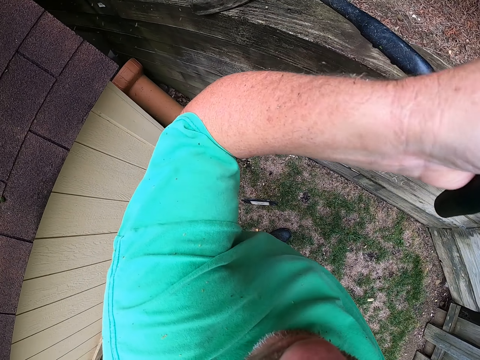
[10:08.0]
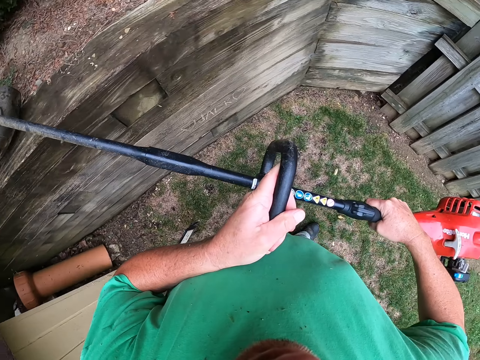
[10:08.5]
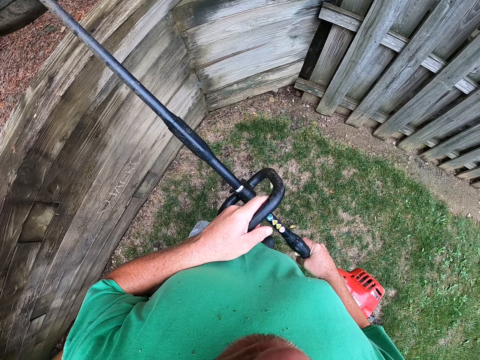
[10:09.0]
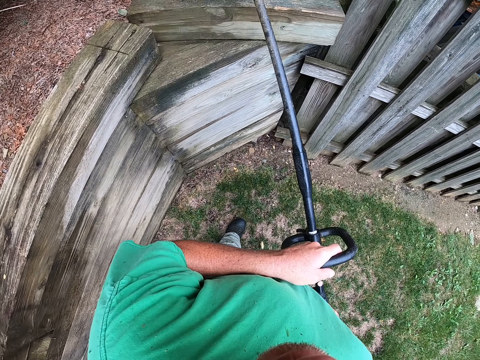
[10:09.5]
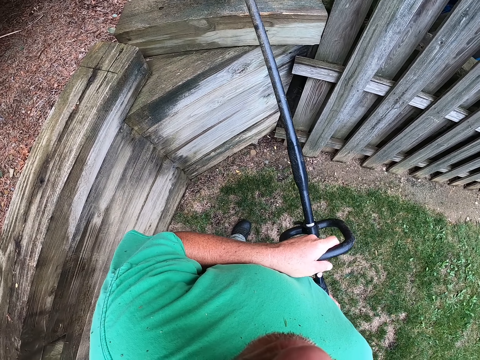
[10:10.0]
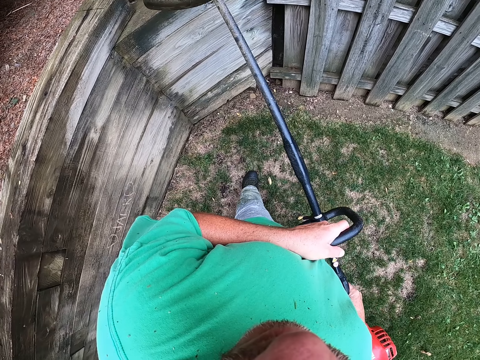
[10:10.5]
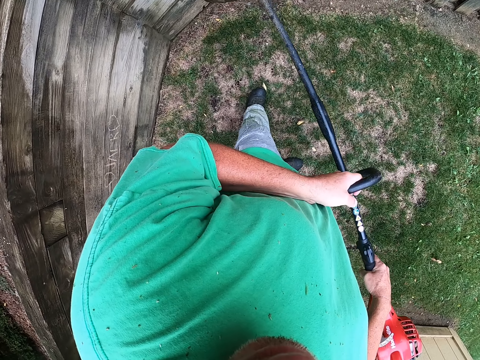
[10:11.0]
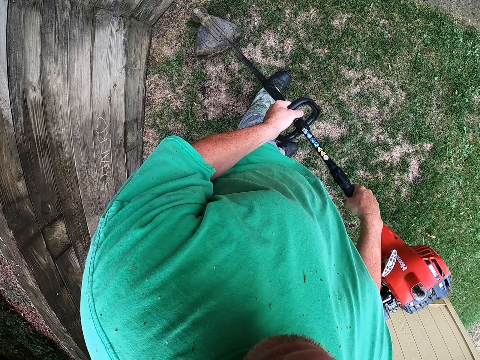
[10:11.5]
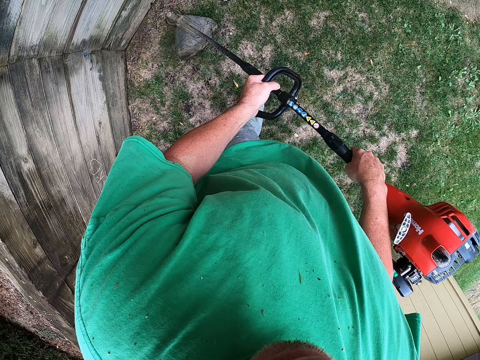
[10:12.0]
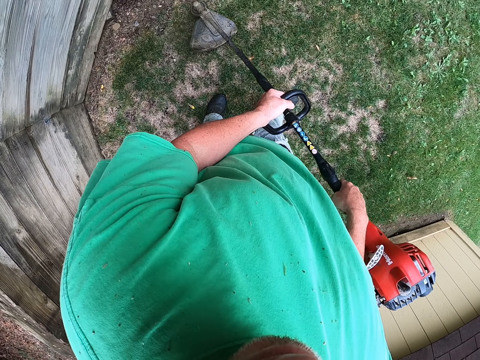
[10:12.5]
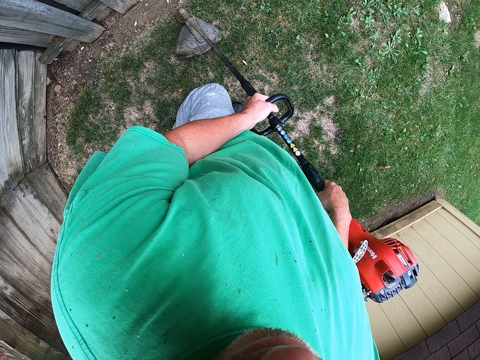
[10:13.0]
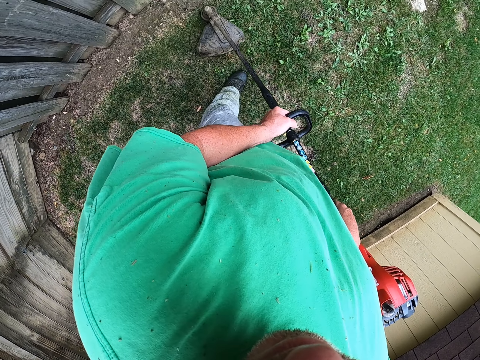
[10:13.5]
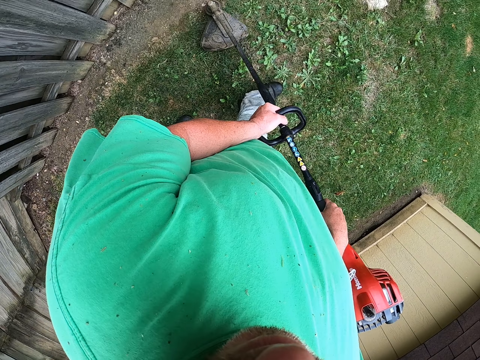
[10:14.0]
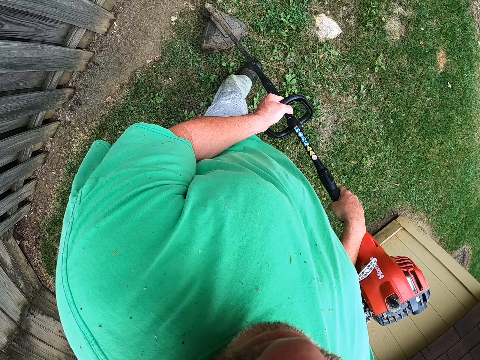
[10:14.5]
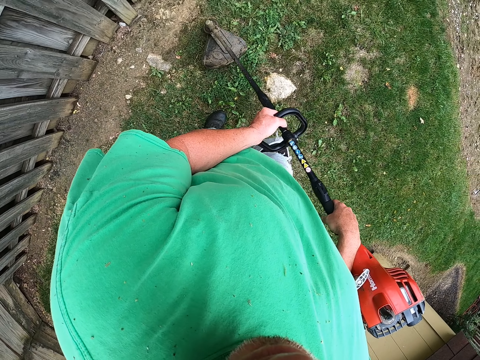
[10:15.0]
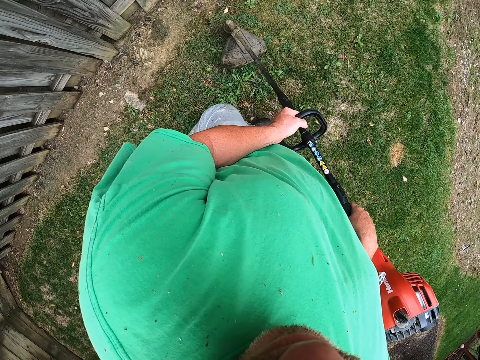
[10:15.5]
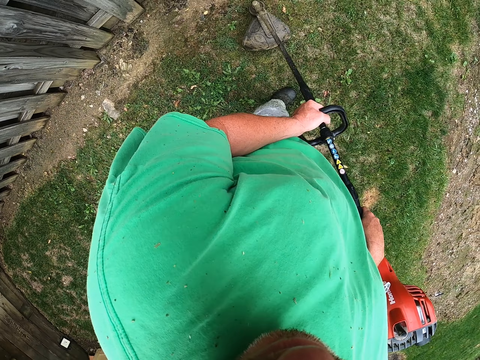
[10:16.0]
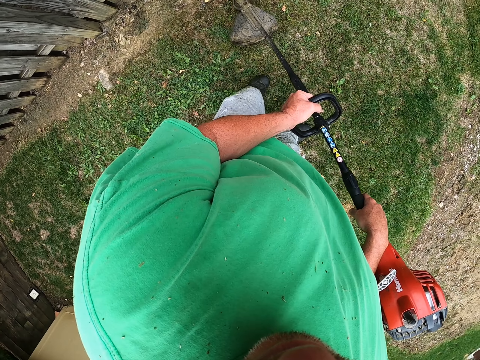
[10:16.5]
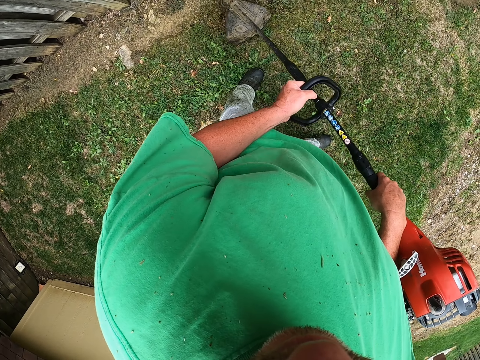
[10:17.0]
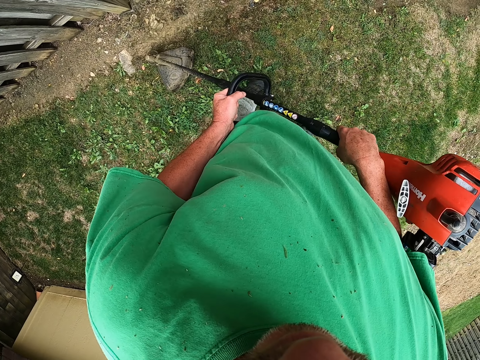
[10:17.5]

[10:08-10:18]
The camera wearer lifts the brush cutter, walks around the field, and puts the brush cutter on the grass. They trim grass with the brush cutter and walk around the field.

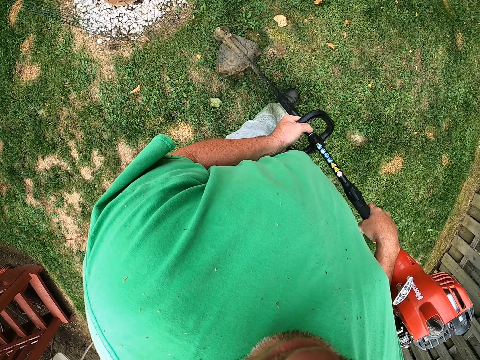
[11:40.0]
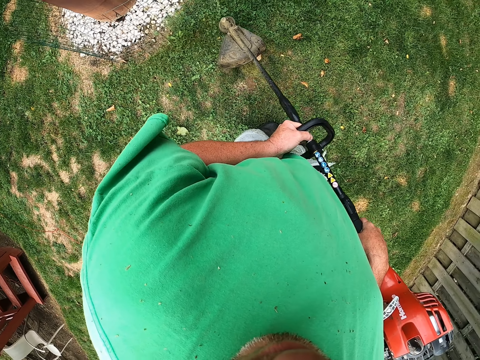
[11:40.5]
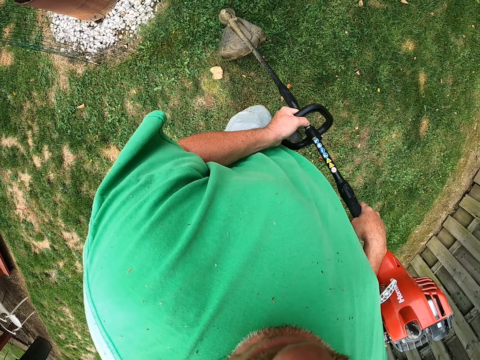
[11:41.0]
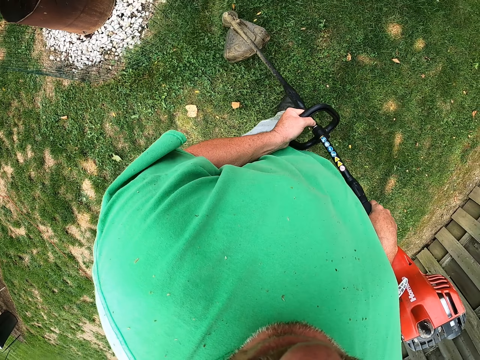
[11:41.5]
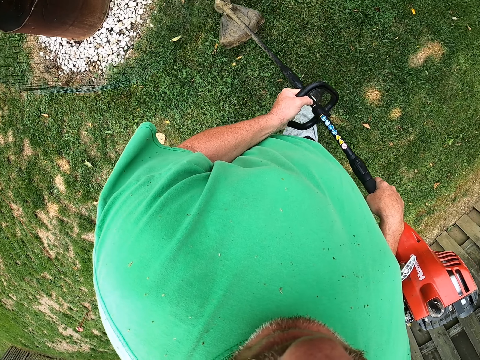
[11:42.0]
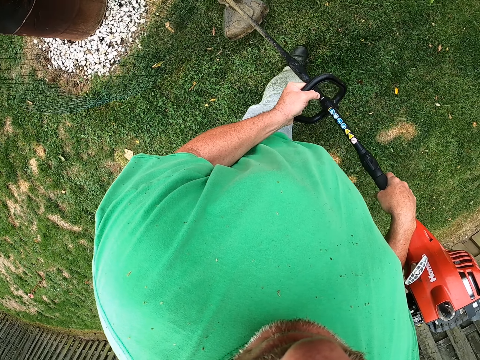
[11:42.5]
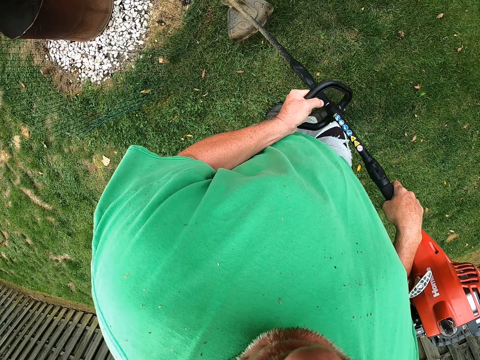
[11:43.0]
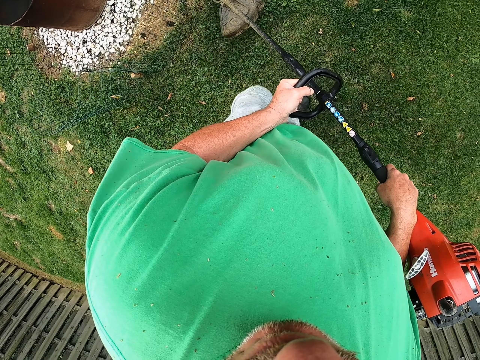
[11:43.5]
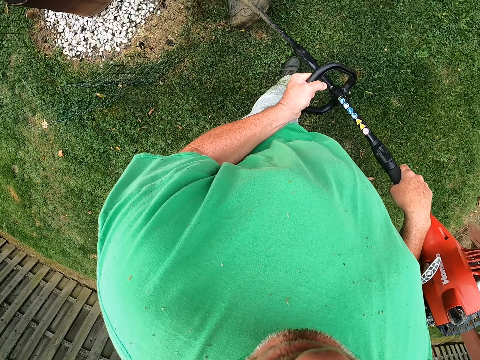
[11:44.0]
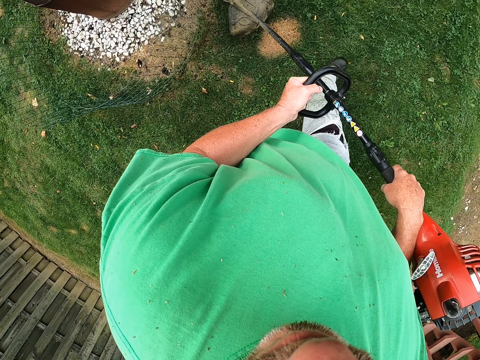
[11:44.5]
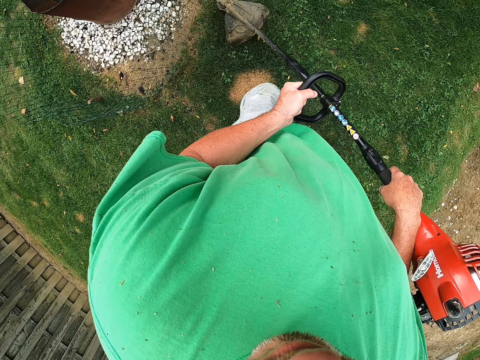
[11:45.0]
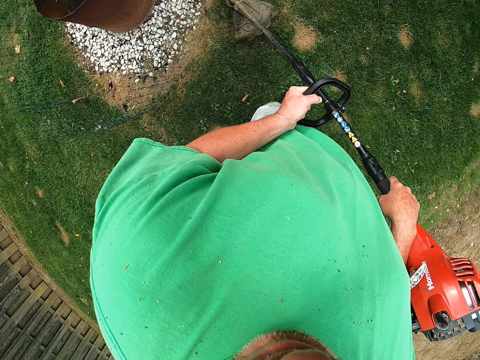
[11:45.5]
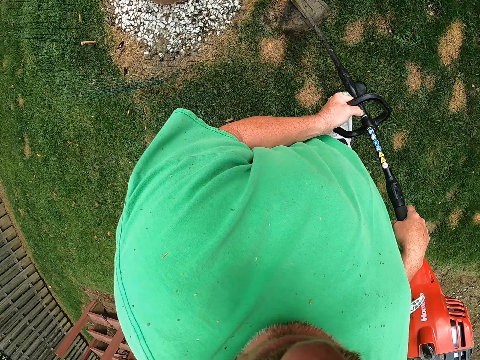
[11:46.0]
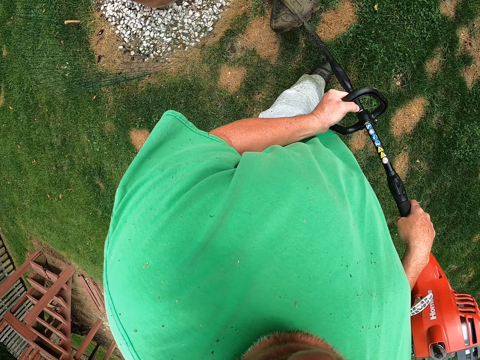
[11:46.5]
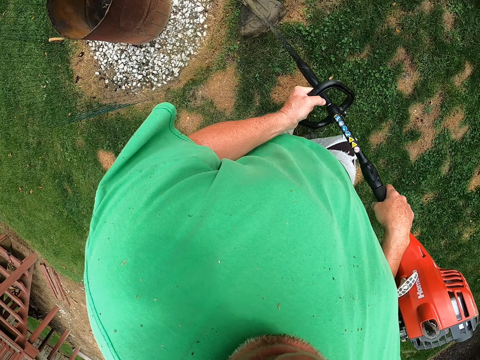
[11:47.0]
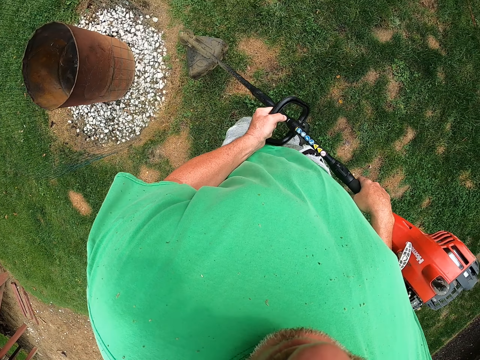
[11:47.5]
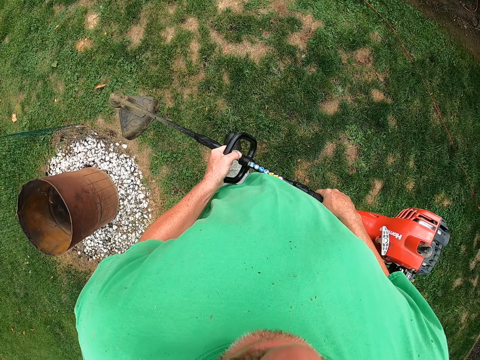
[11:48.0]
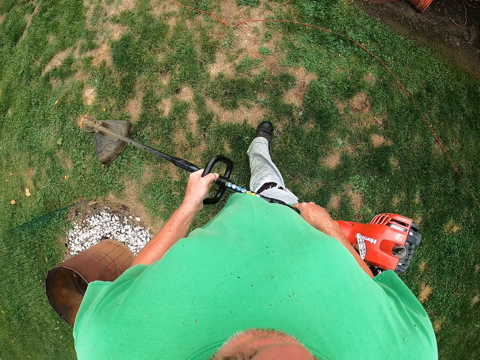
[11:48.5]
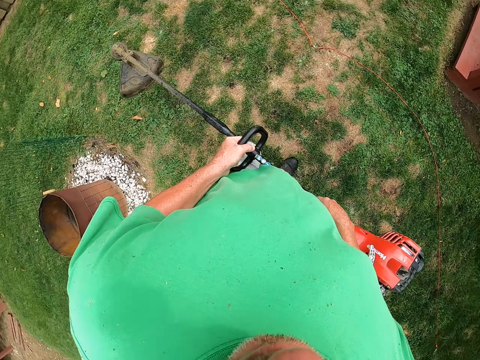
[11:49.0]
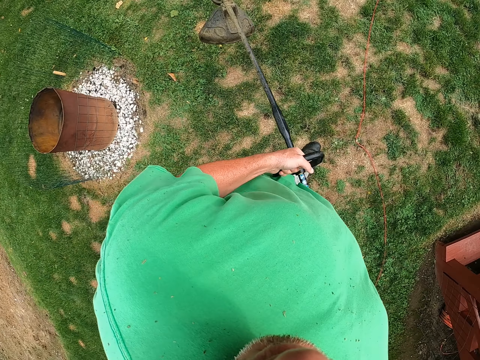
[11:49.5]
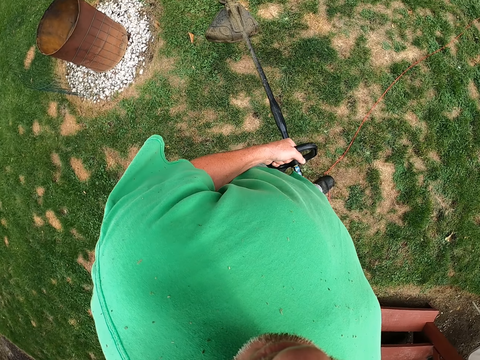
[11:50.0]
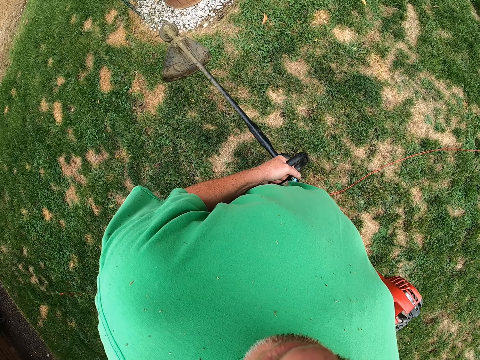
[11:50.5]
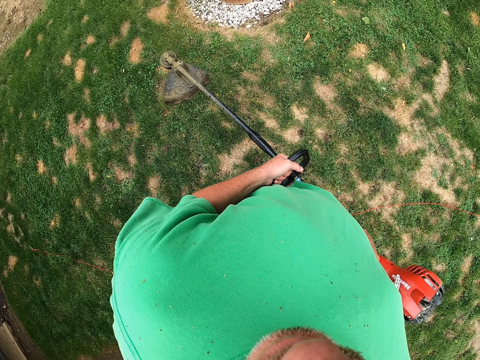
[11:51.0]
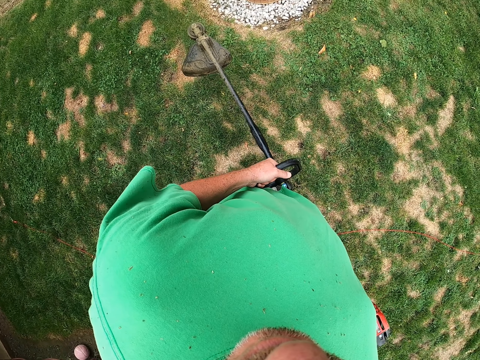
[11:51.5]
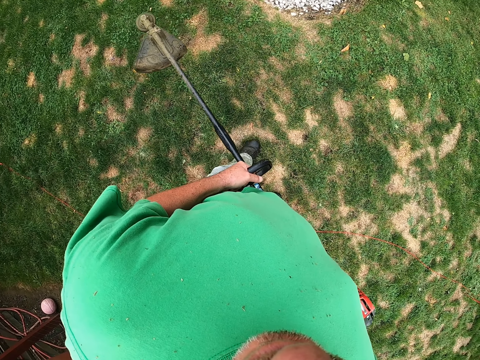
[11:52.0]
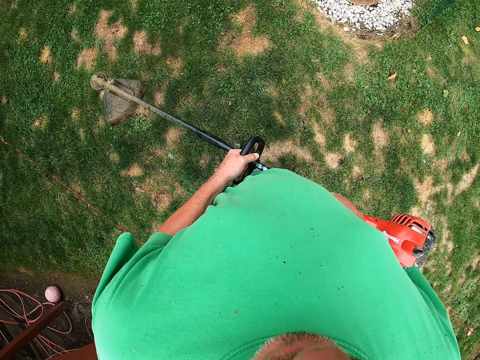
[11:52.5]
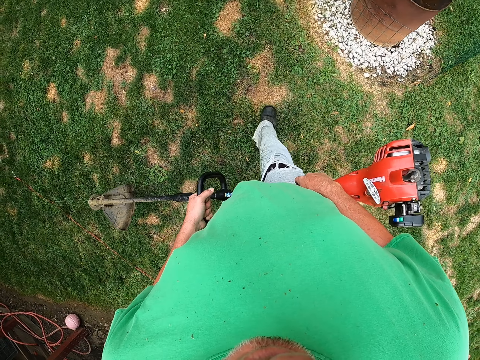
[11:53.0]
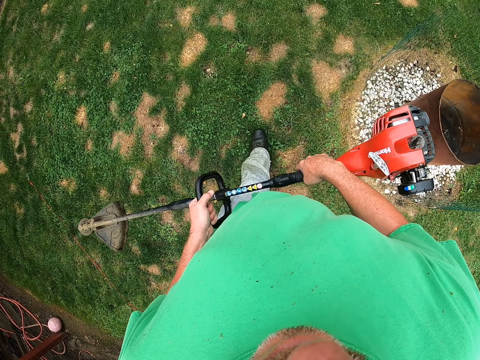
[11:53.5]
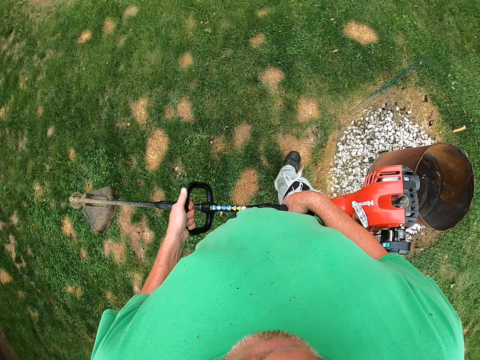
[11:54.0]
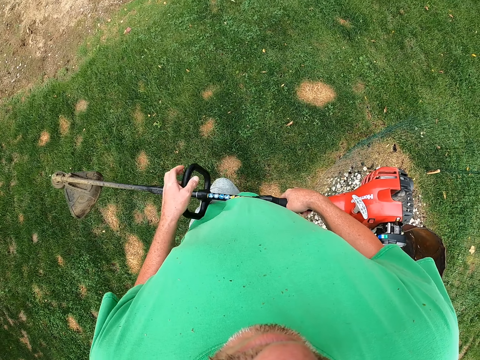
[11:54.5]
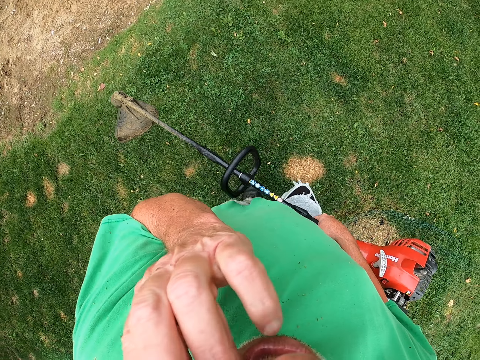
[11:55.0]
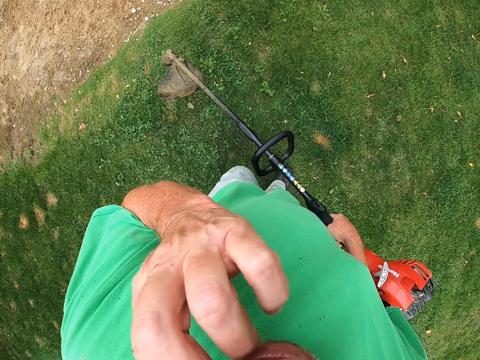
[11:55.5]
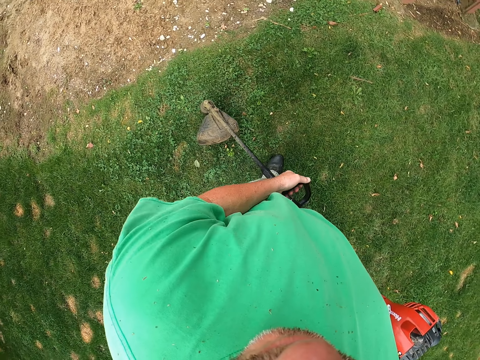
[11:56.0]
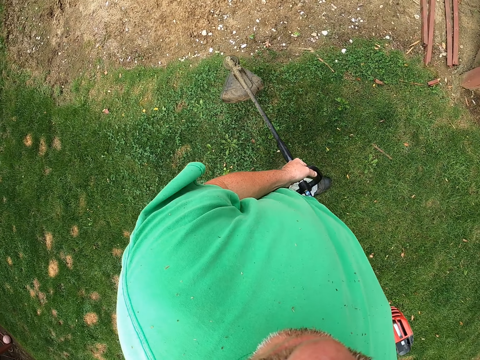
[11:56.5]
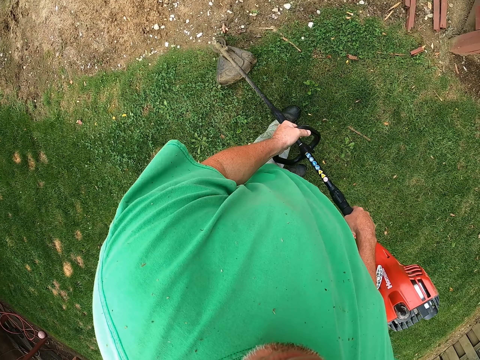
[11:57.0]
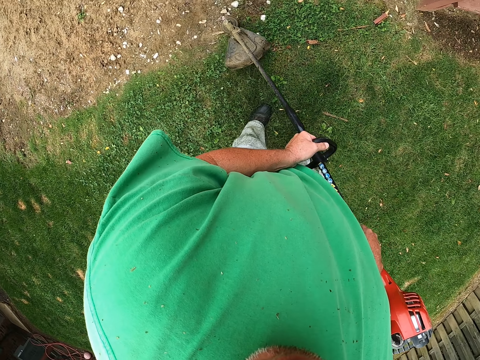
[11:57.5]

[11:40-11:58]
The camera wearer trims grass on the compound. He walks on the compound. He lifts his hand and scratches his face with his hand. He pulls his hand off something. He holds a brush cutter with both hands and cuts grass with the brush cutter.
